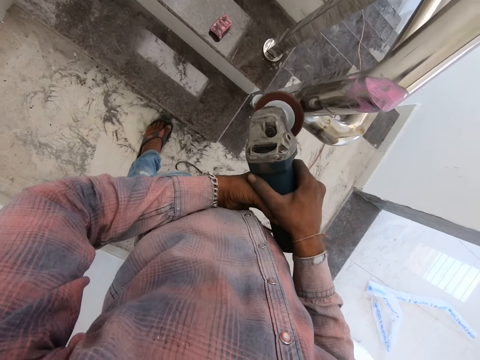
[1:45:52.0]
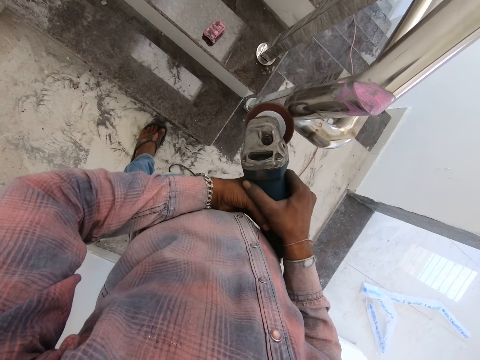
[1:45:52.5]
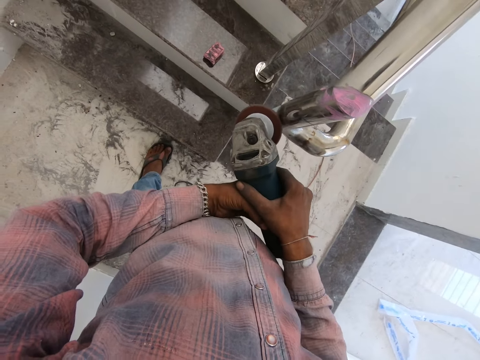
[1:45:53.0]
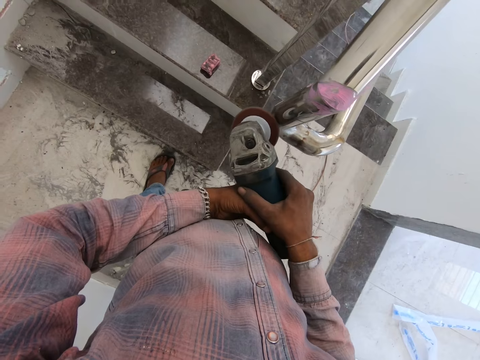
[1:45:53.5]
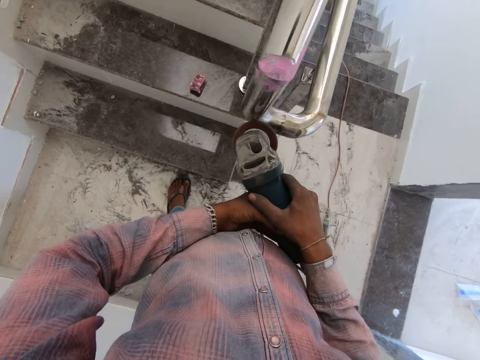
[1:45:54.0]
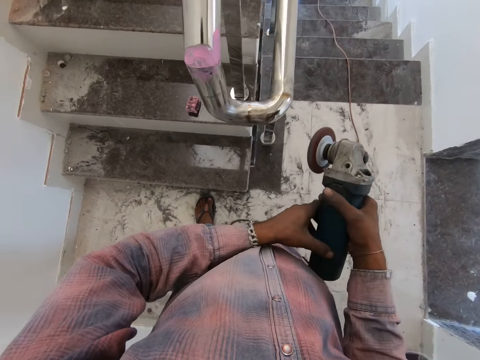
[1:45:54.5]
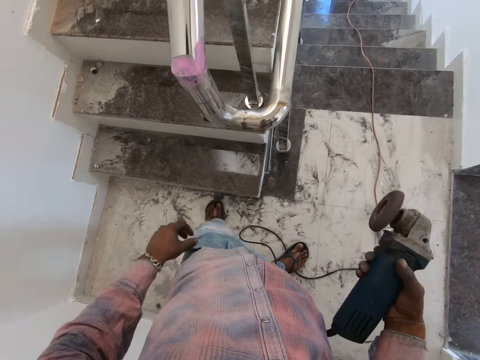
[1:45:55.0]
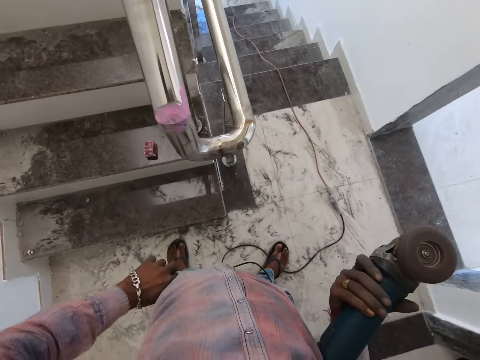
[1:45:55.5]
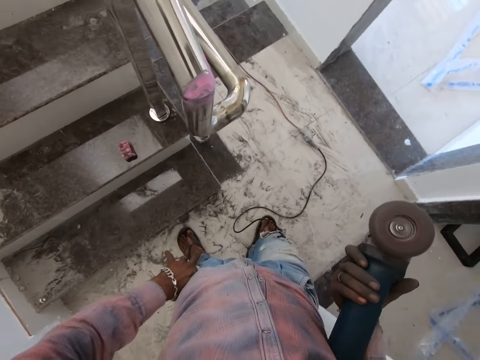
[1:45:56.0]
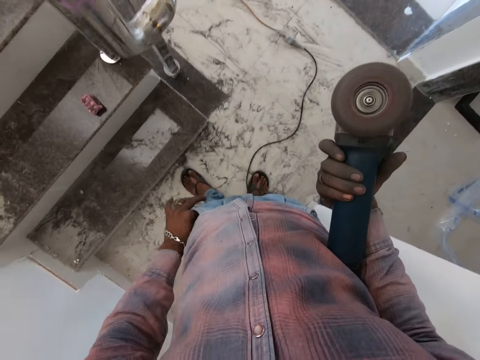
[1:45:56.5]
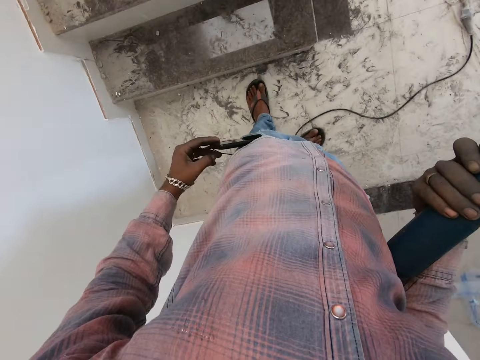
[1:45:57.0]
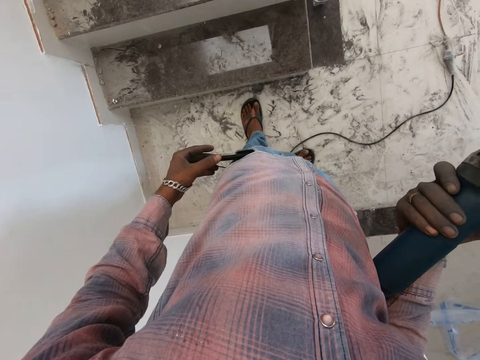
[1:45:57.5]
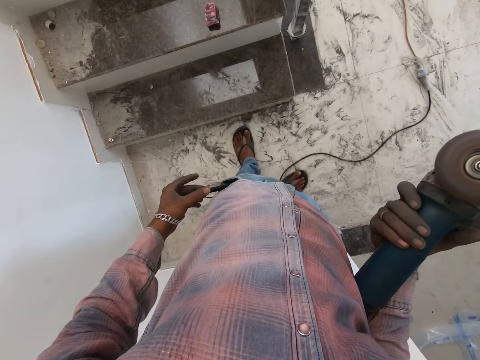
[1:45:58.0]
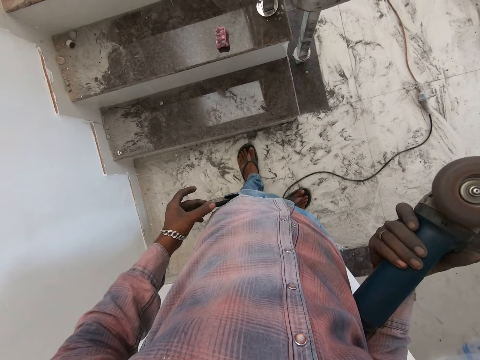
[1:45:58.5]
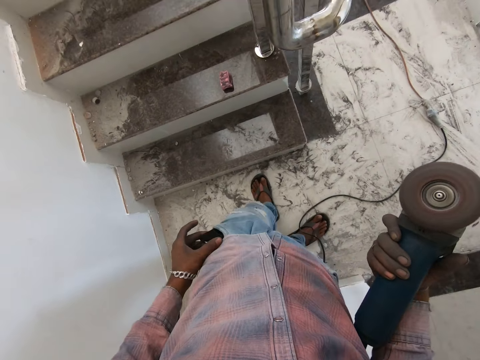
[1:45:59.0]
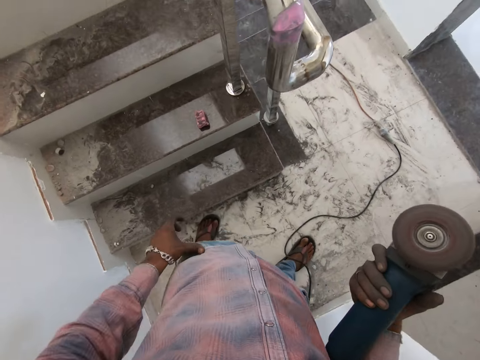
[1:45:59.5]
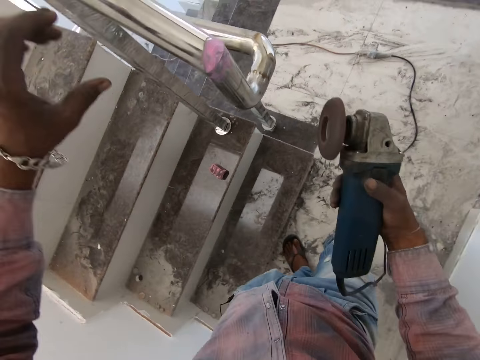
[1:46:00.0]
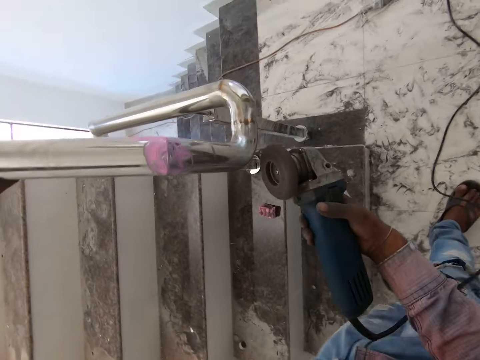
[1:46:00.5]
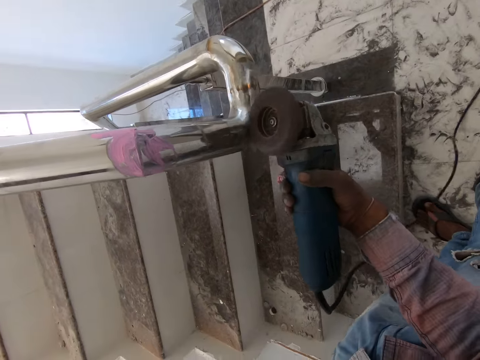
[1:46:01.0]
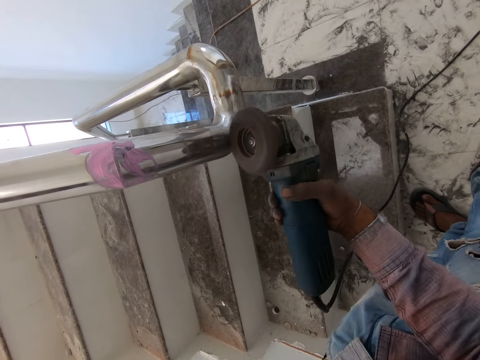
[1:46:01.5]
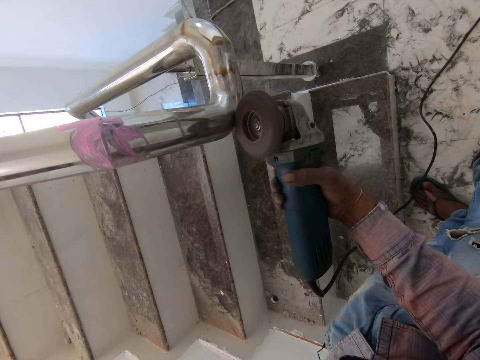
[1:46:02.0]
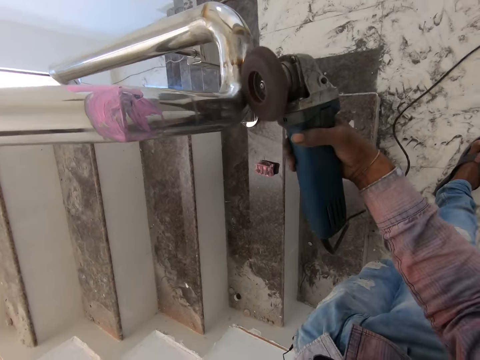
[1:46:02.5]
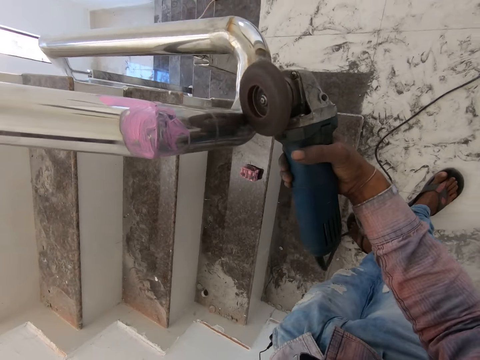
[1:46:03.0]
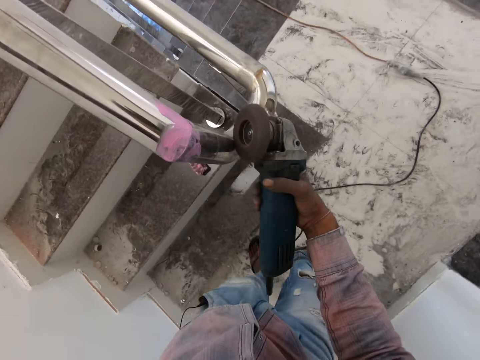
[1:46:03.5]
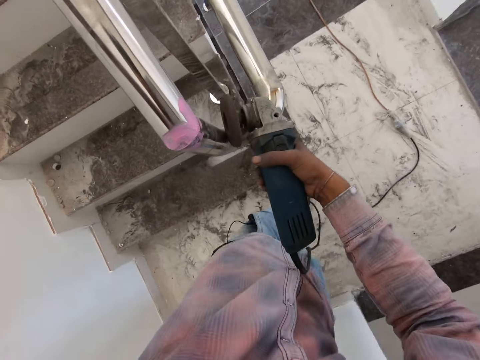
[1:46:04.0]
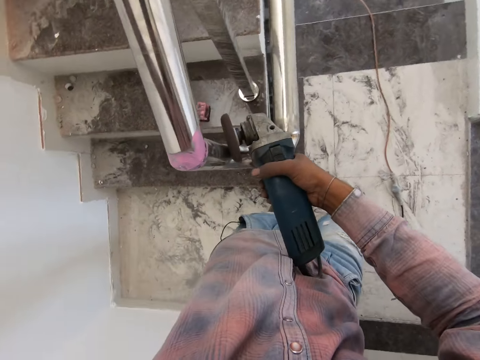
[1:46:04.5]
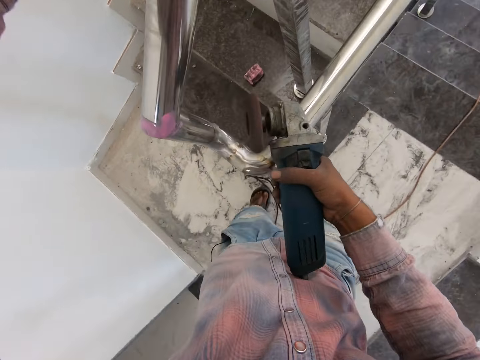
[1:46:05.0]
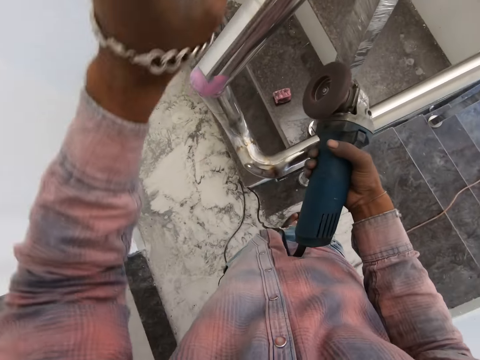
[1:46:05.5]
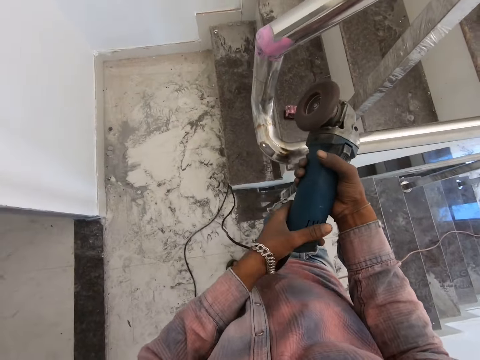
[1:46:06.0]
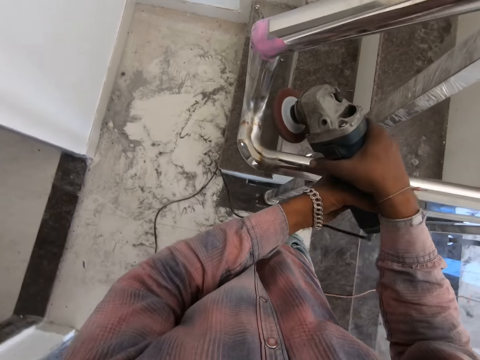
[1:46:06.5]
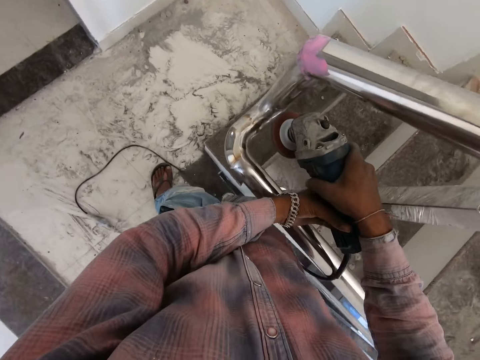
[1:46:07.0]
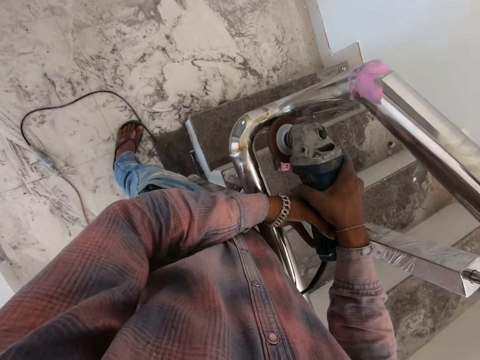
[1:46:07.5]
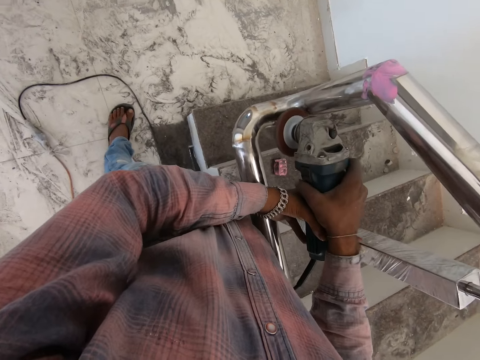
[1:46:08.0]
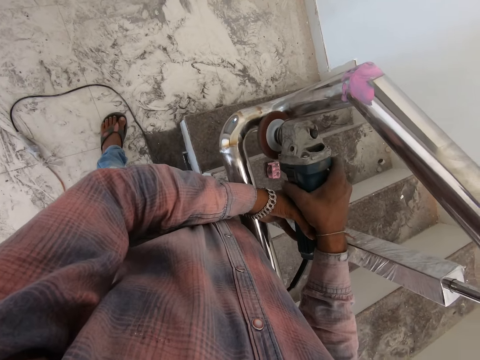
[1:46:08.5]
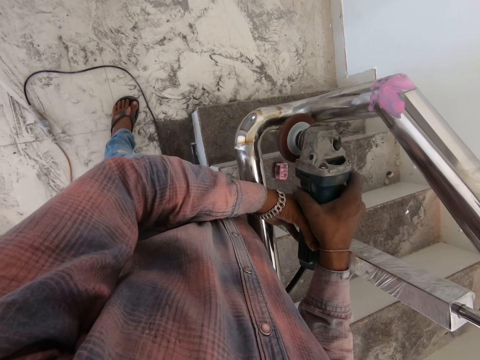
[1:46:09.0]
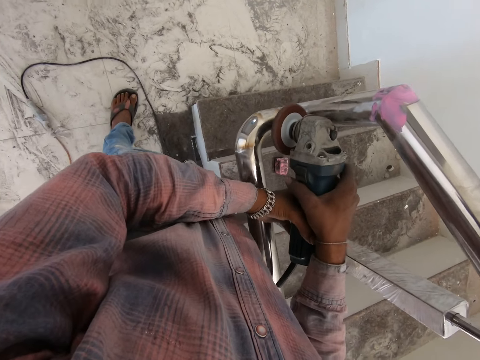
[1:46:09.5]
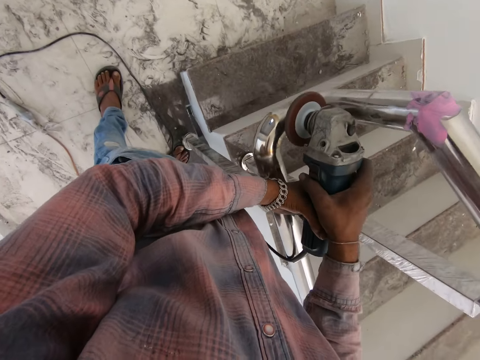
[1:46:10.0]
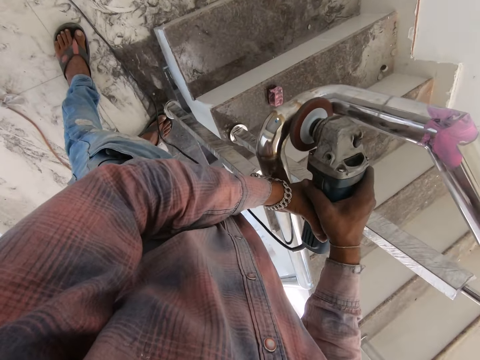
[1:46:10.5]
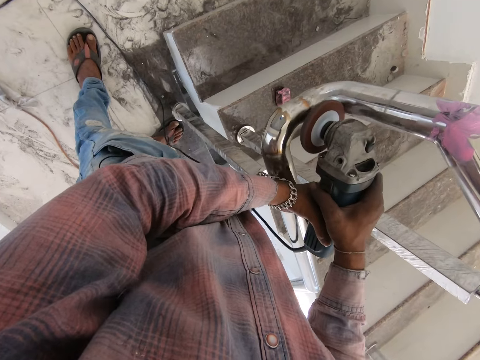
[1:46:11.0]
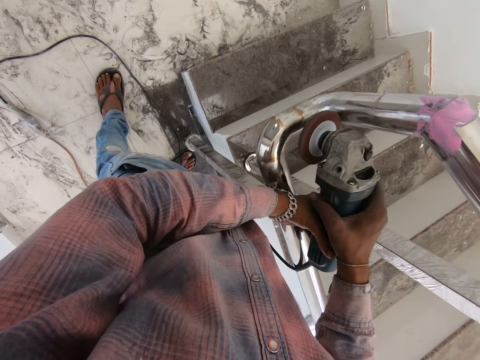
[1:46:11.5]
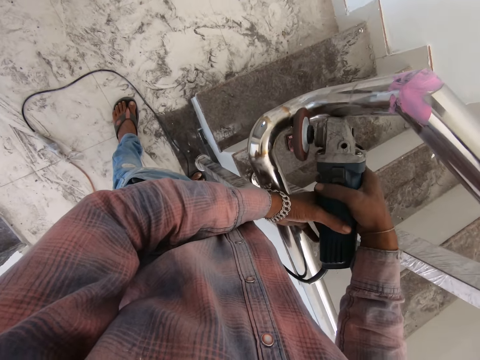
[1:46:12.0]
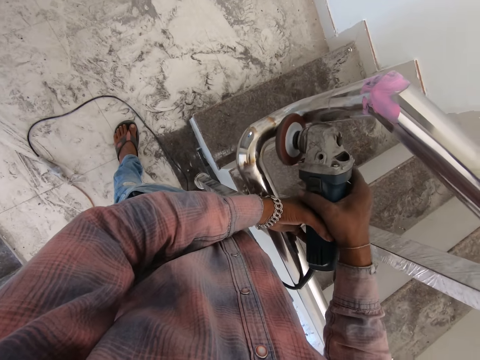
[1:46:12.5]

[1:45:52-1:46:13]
The camera wearer polishes the steel metal using the angle grinder. He removes the angle grinder from the steel metal. He removes the phone from the pocket. He checks on his phone in the pocket. He puts the phone back in the pocket. He holds the steel metal with the left hand. He polishes the steel metal using the angle grinder. He holds the angle grinder with both hands. He polishes the steel metal using the angle grinder.

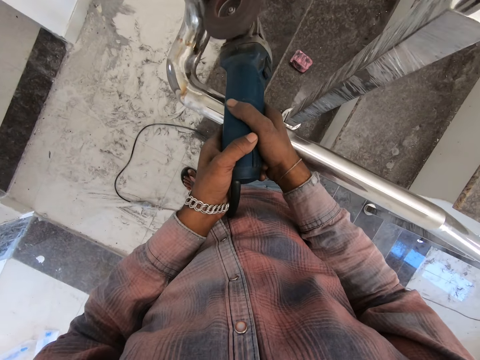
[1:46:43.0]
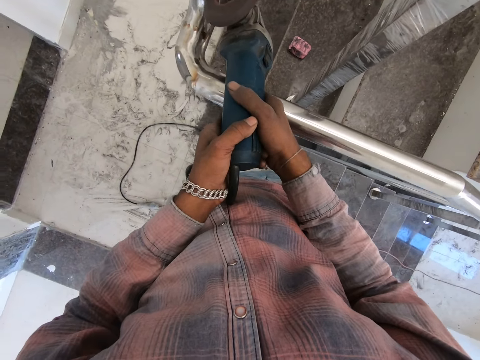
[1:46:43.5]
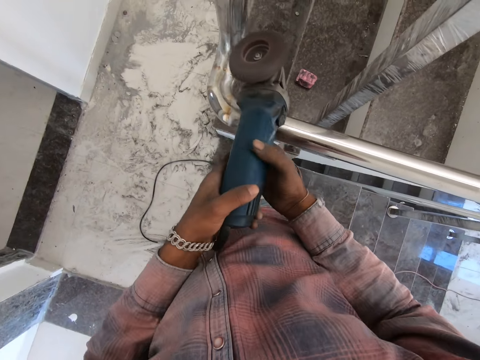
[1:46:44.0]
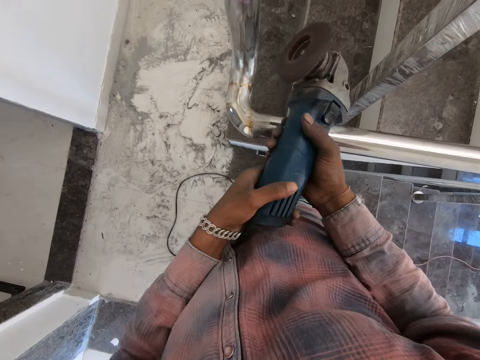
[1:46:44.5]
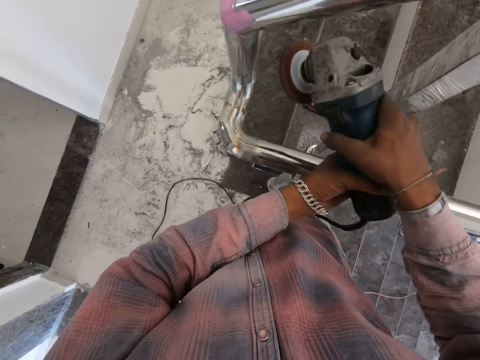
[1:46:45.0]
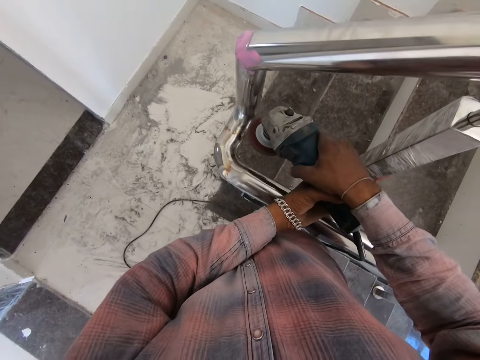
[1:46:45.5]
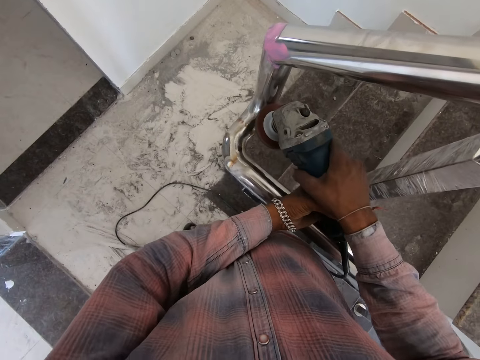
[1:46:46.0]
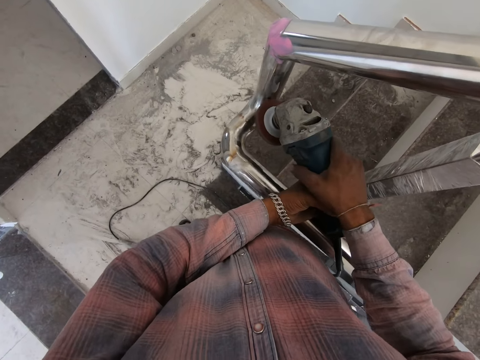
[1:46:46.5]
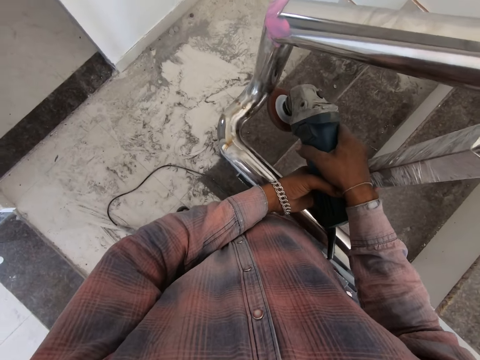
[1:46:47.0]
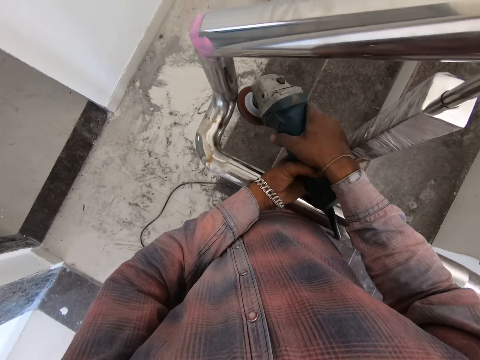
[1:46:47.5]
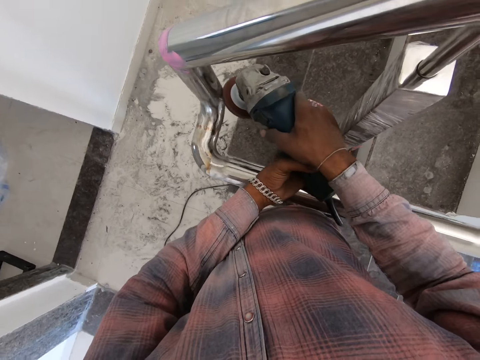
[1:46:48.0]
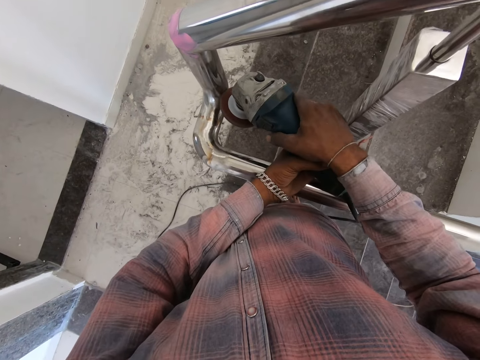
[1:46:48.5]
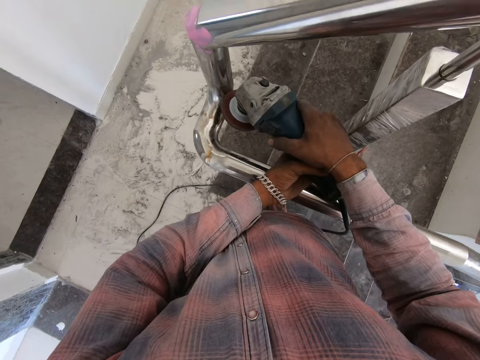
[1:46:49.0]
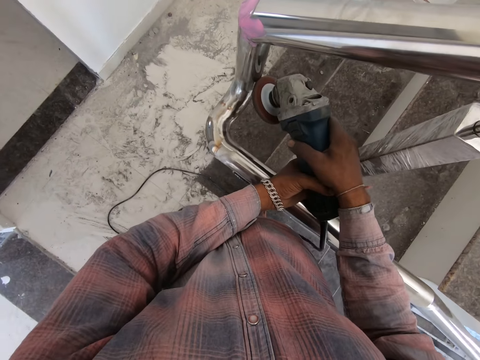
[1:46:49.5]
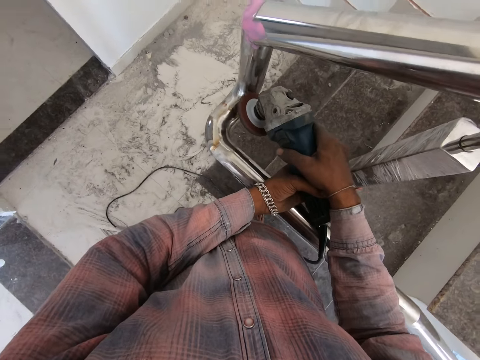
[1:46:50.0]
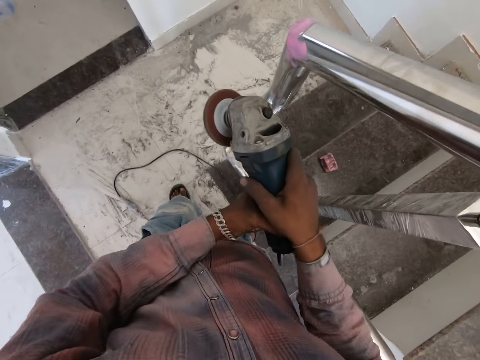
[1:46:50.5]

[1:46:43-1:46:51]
The camera wearer removes the angle grinder from the steel metal. They polish the steel metal using the angle grinder. They remove the angle grinder from the steel metal.
